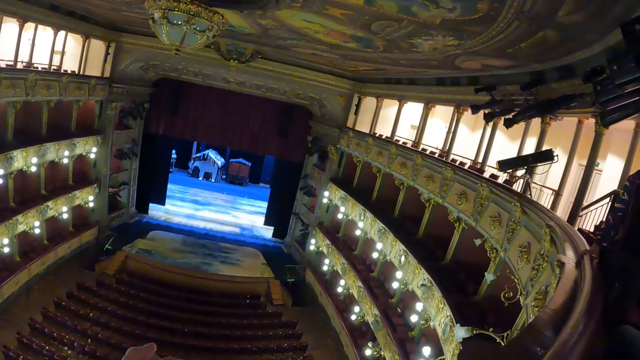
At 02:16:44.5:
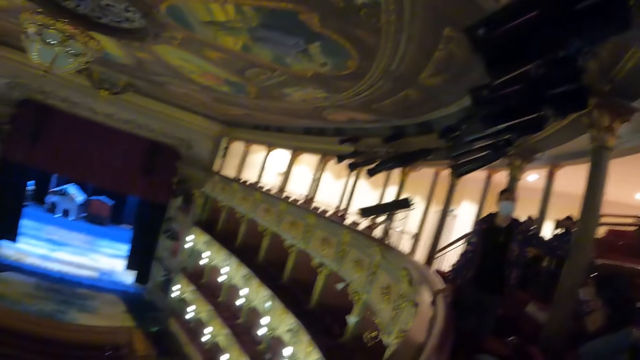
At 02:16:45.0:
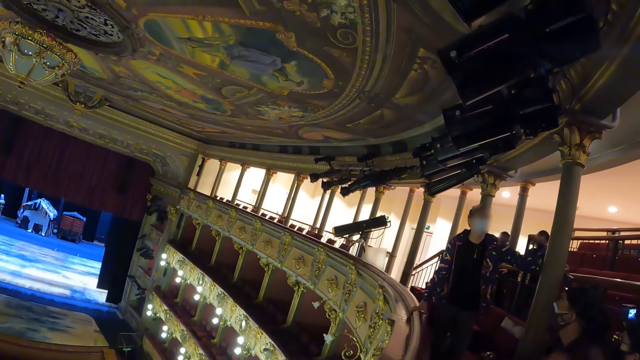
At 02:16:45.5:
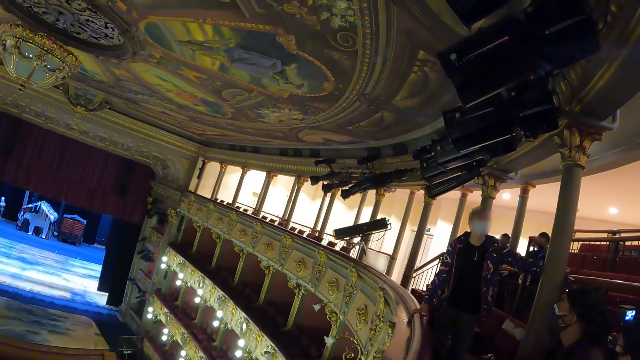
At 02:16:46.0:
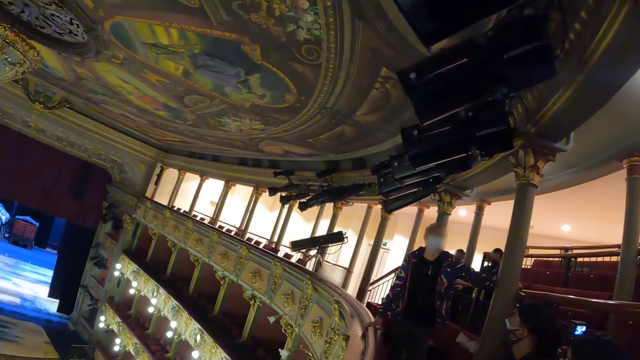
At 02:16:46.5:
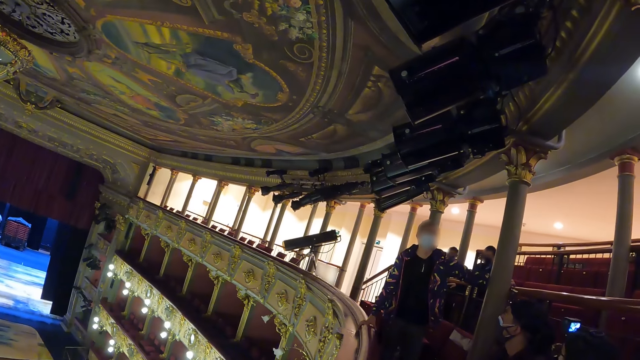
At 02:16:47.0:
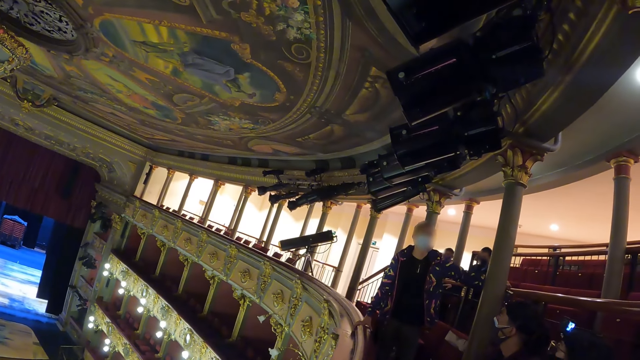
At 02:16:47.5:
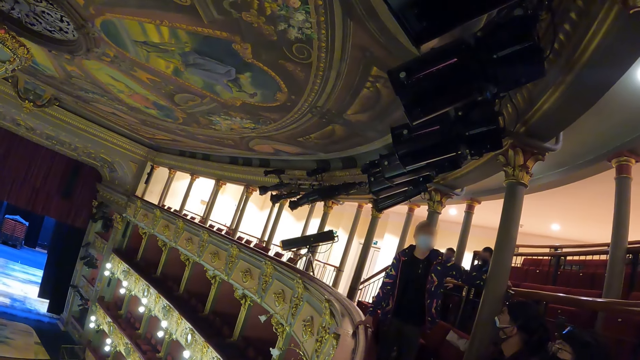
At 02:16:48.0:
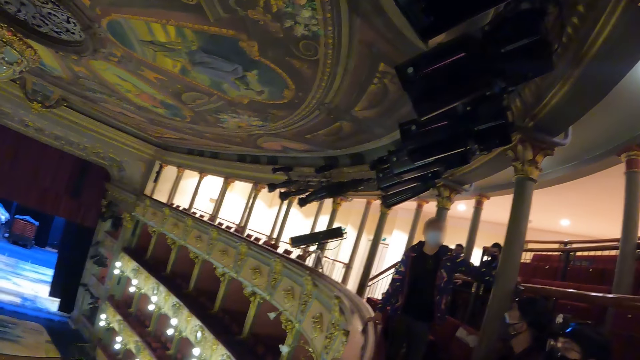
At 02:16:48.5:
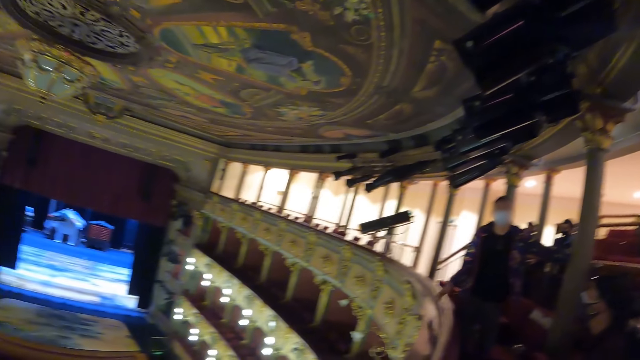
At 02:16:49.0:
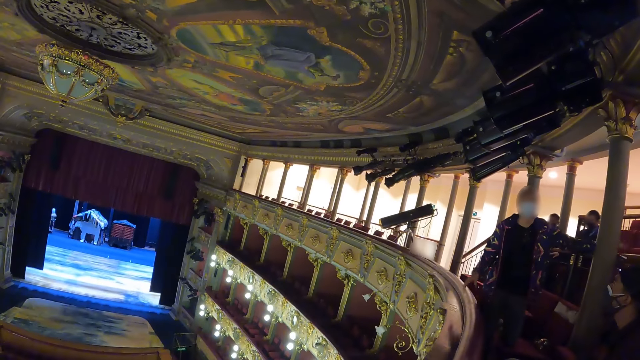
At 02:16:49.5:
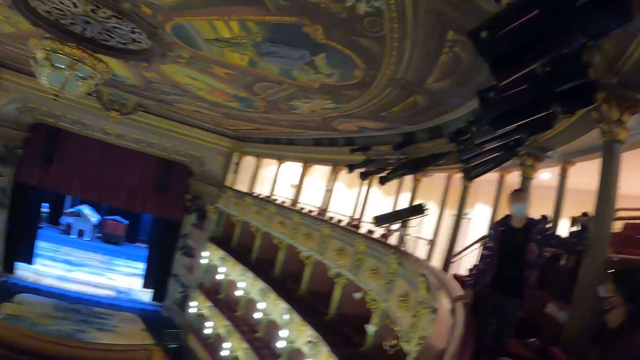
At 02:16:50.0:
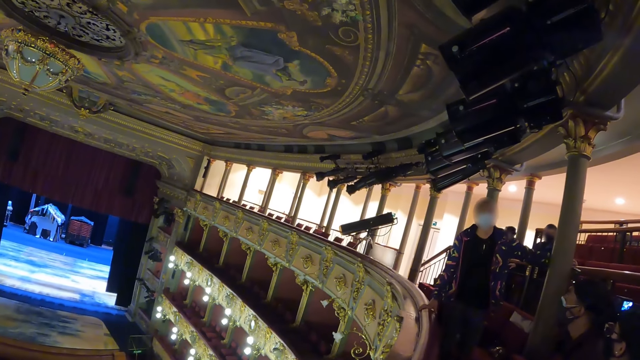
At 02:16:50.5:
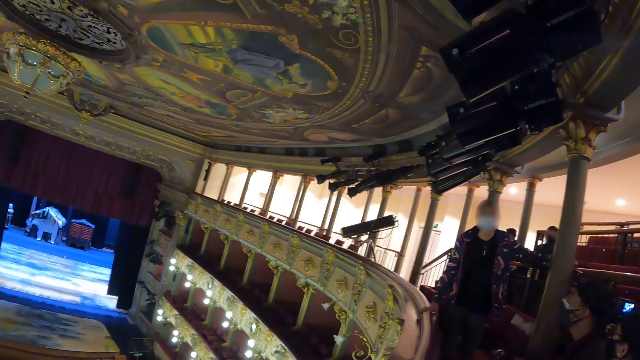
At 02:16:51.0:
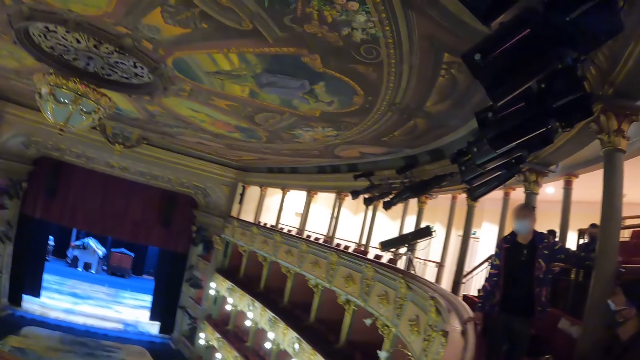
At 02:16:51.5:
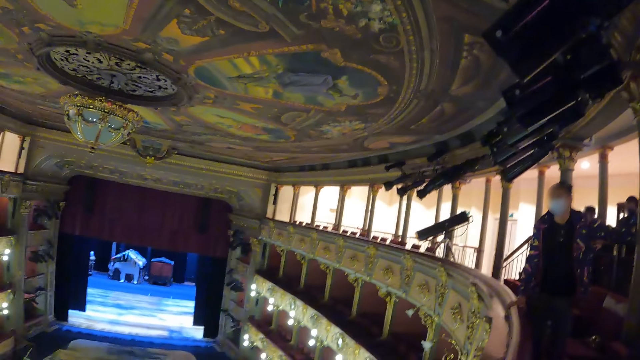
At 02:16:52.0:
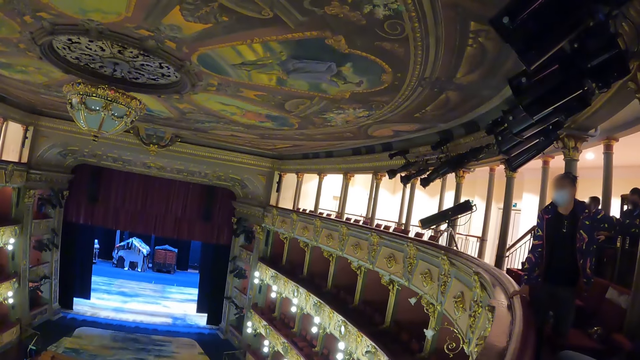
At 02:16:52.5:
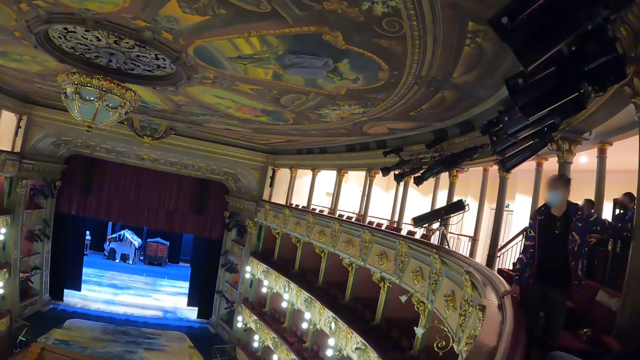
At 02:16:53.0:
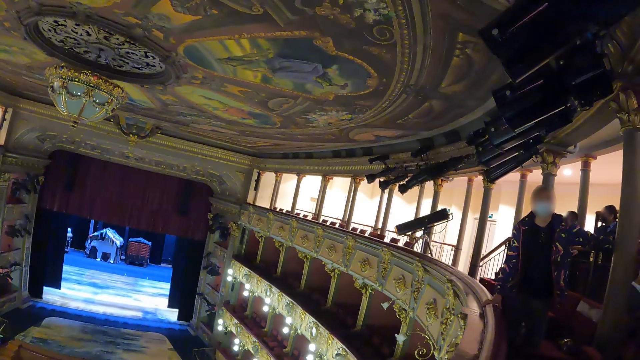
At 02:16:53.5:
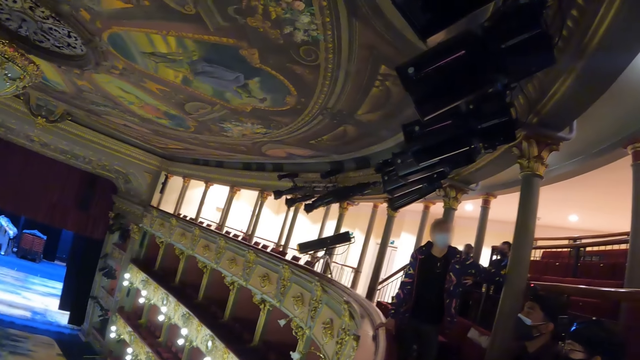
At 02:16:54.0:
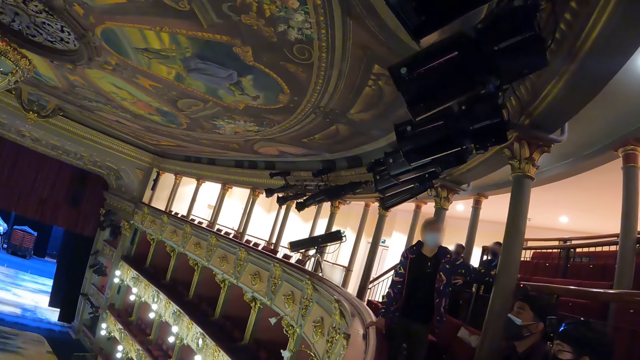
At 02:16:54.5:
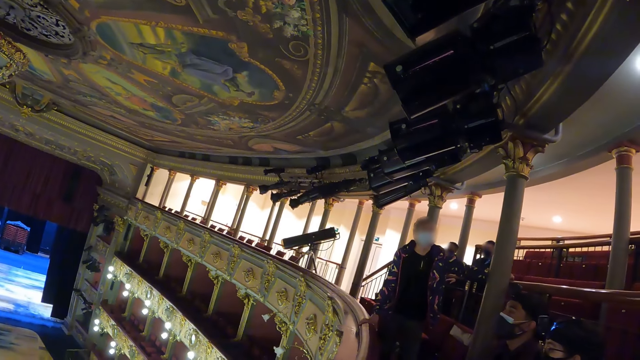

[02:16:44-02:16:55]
The camera wearer stares at a woman. The woman lifts her hand. The woman gestures in the auditorium. The camera wearer looks around.

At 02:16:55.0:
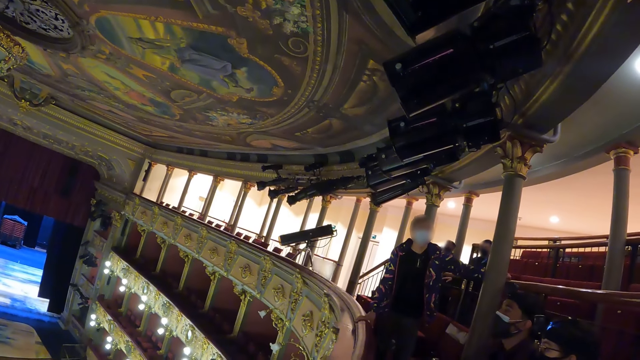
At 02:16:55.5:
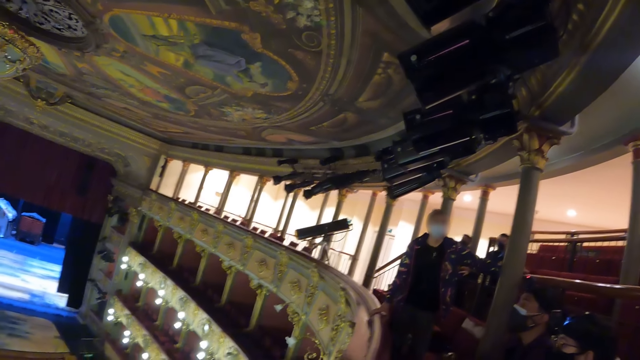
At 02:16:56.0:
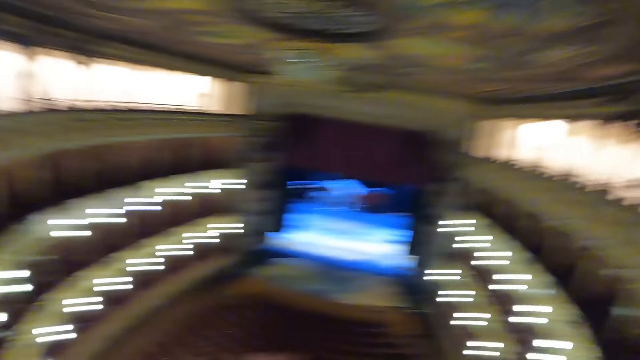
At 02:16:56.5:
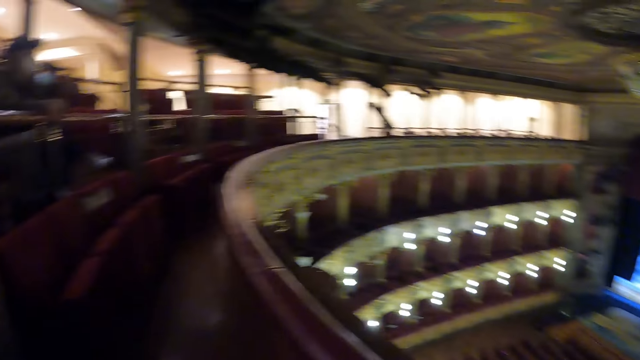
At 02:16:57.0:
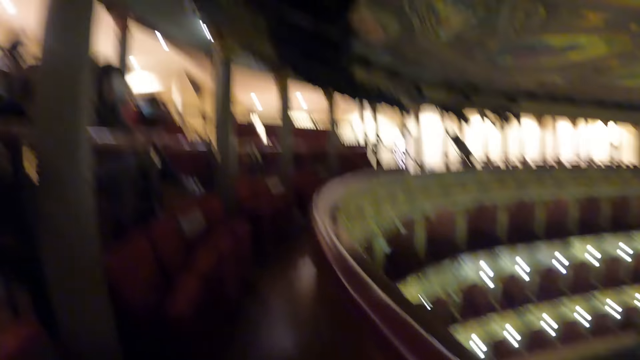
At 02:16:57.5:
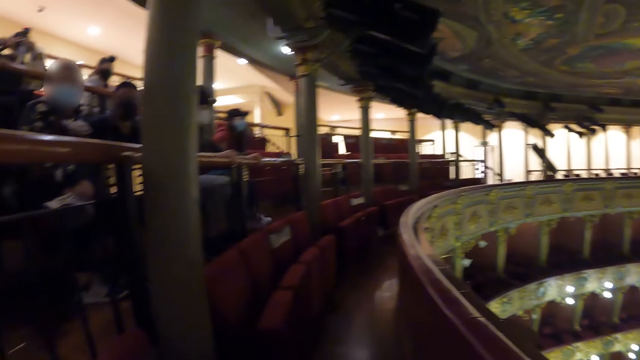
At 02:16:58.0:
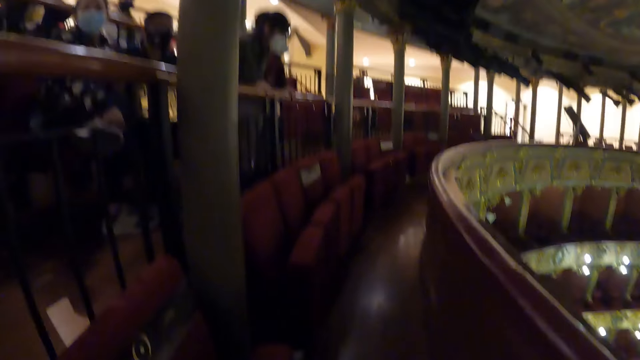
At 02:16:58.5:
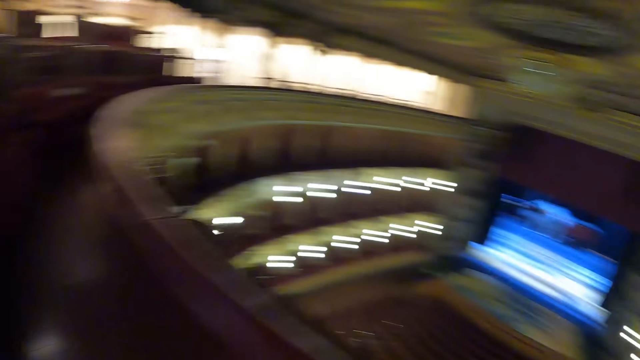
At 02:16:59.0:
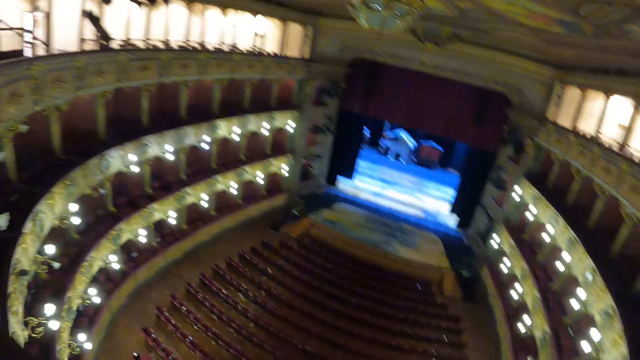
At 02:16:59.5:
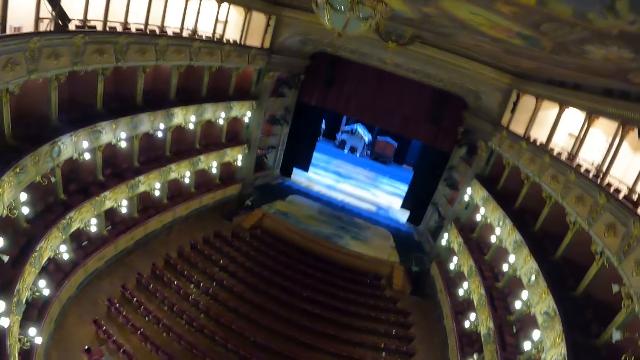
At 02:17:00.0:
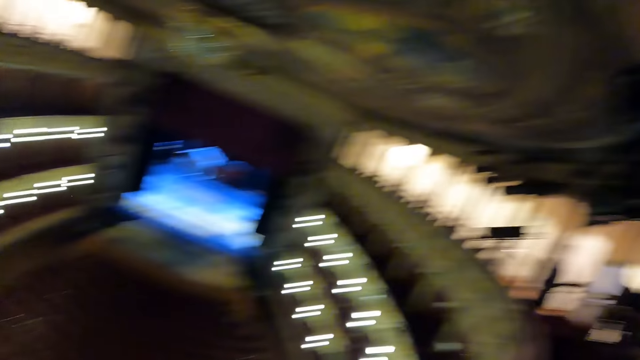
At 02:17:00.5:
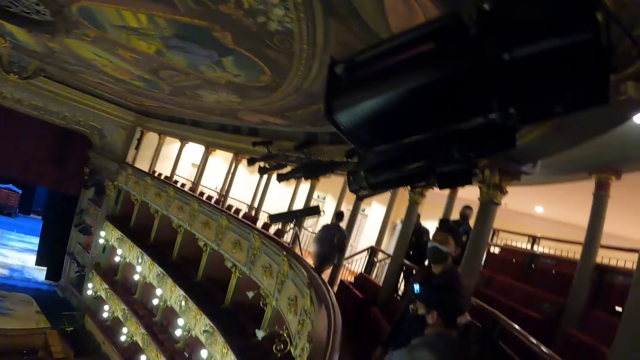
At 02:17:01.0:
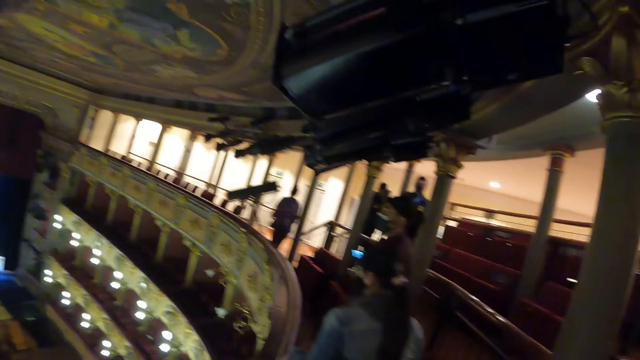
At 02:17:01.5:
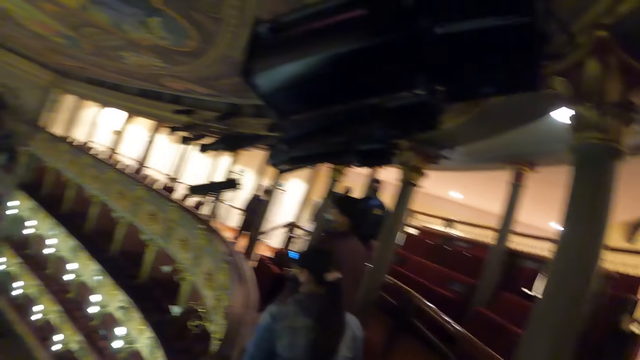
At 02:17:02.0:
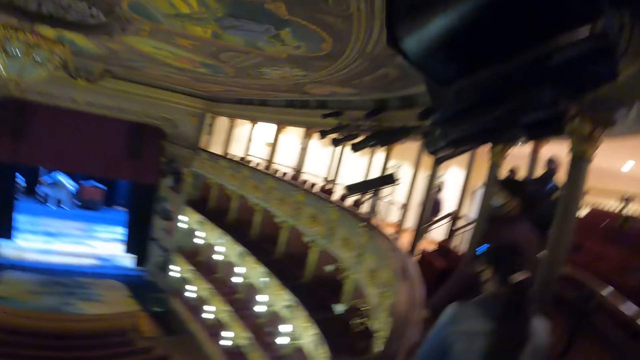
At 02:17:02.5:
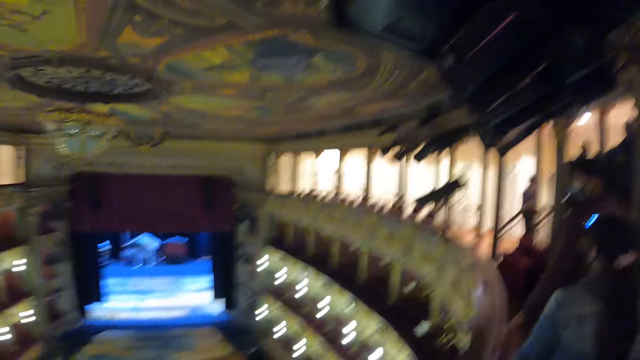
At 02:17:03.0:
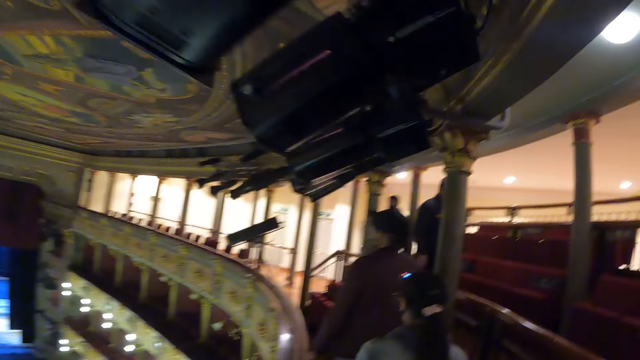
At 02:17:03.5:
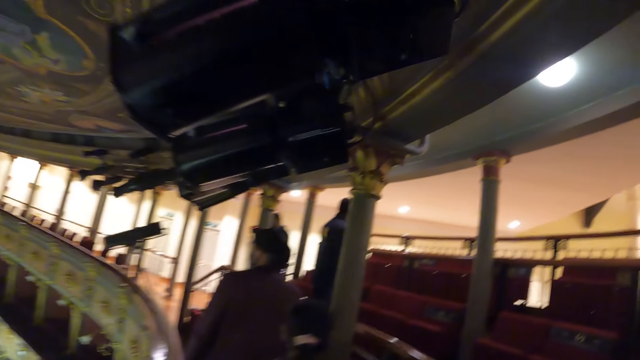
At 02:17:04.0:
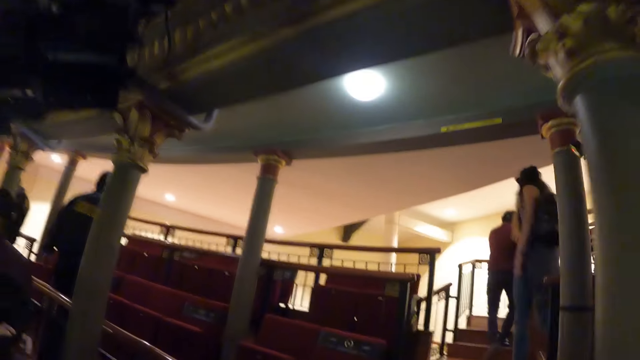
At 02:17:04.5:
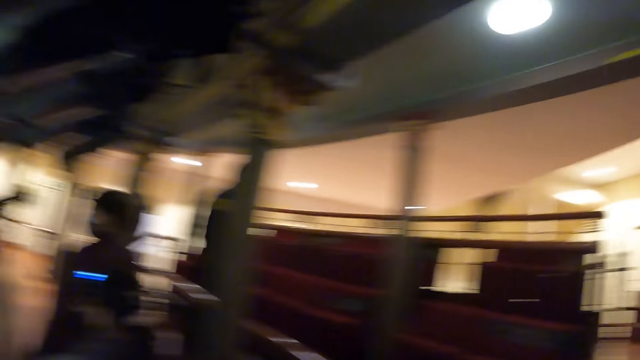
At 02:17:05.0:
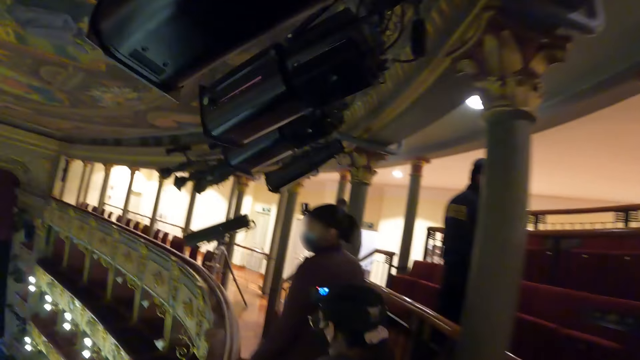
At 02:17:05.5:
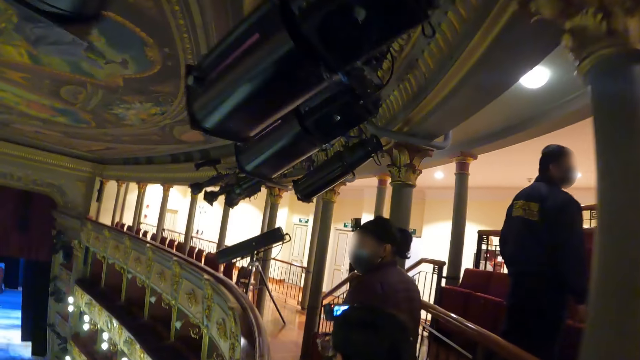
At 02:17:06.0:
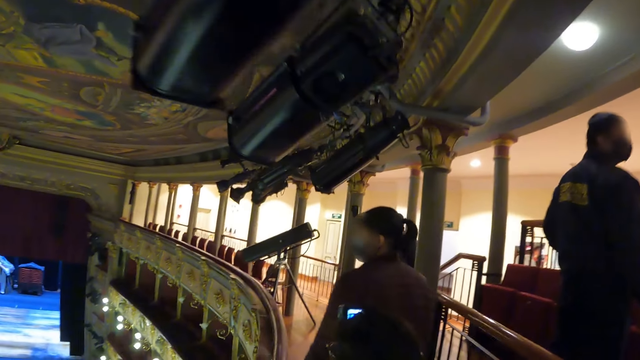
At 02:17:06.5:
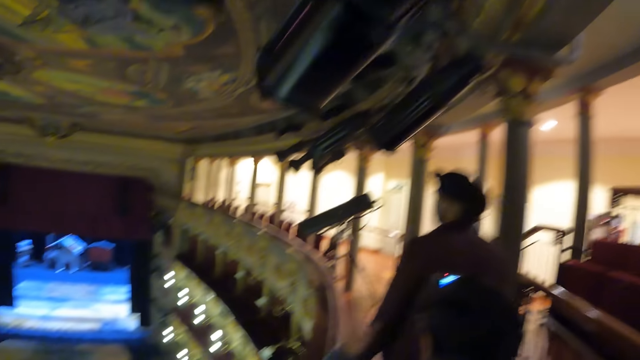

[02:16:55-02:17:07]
The camera wearer looks around. They stare in the auditorium. They stand up, look down, walk, and look around.
